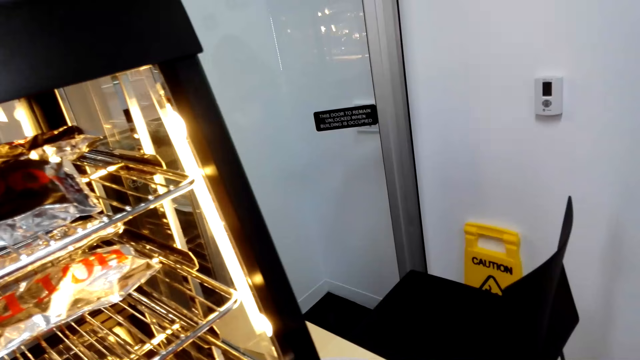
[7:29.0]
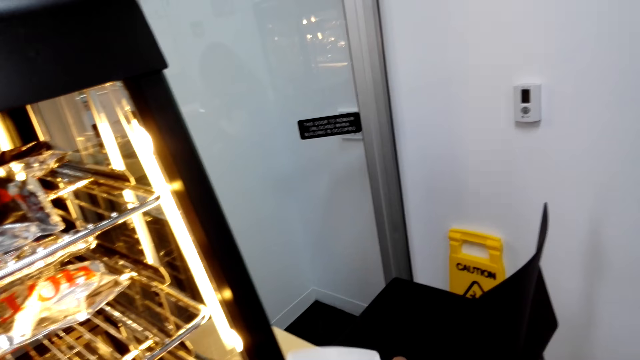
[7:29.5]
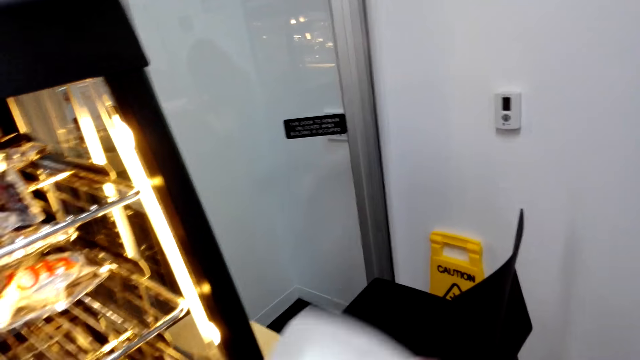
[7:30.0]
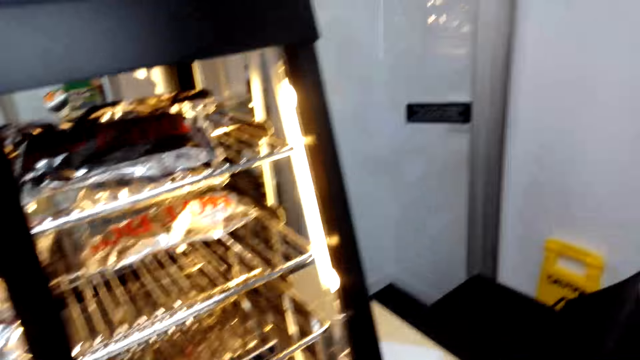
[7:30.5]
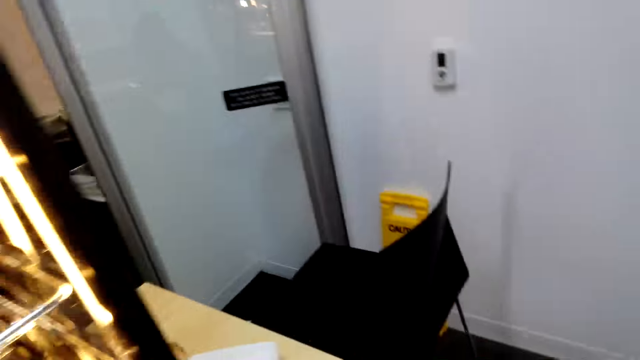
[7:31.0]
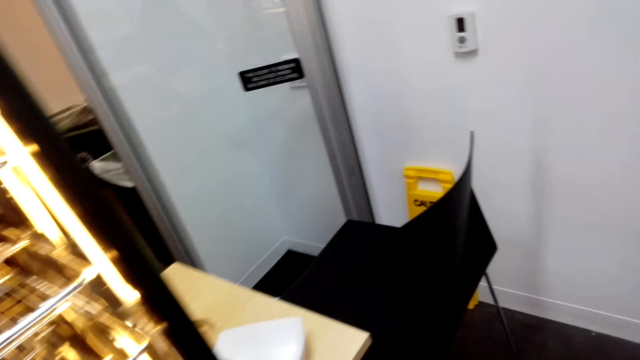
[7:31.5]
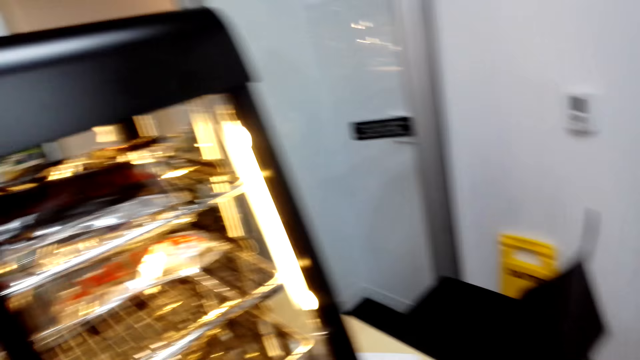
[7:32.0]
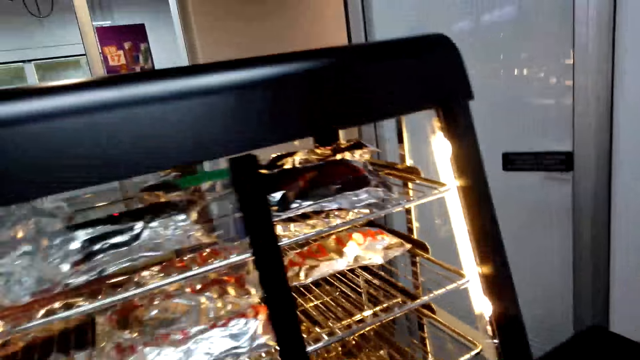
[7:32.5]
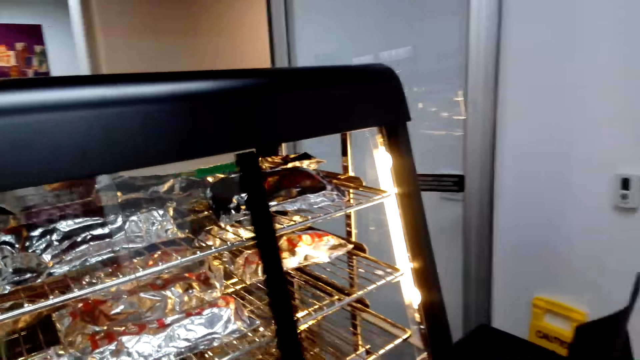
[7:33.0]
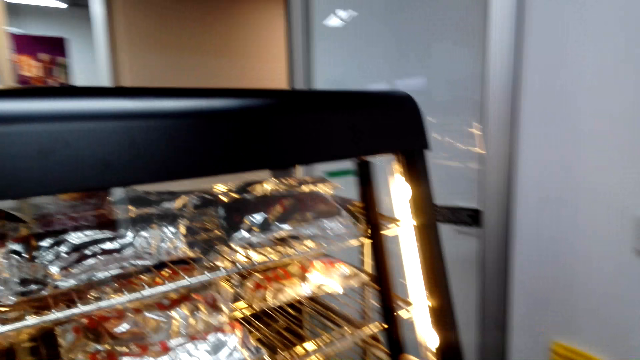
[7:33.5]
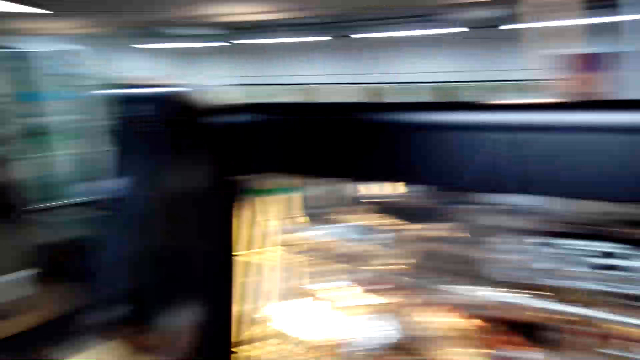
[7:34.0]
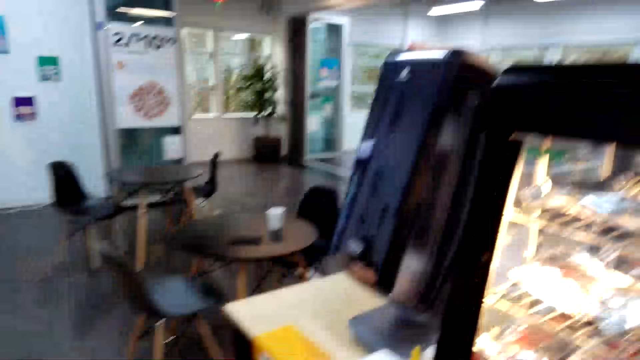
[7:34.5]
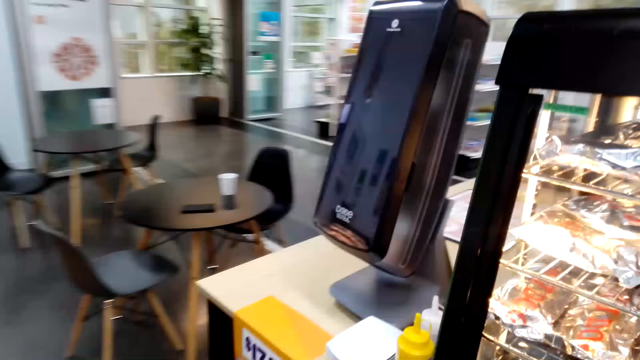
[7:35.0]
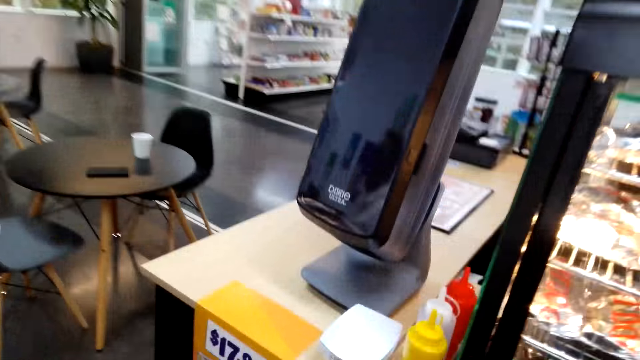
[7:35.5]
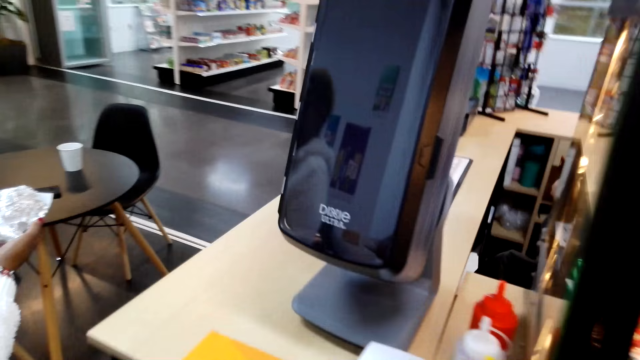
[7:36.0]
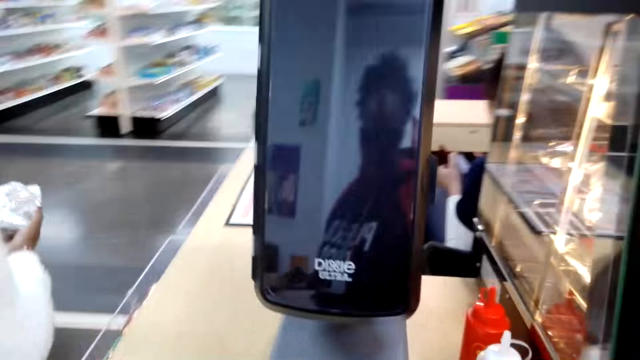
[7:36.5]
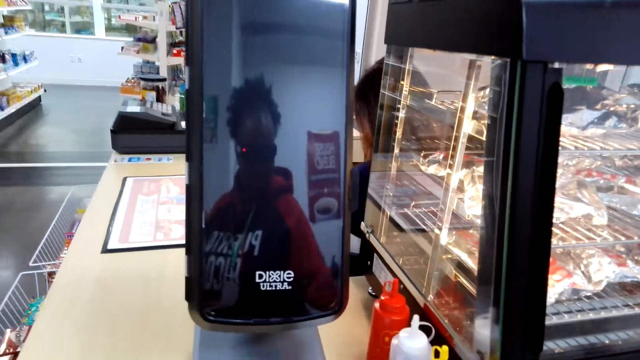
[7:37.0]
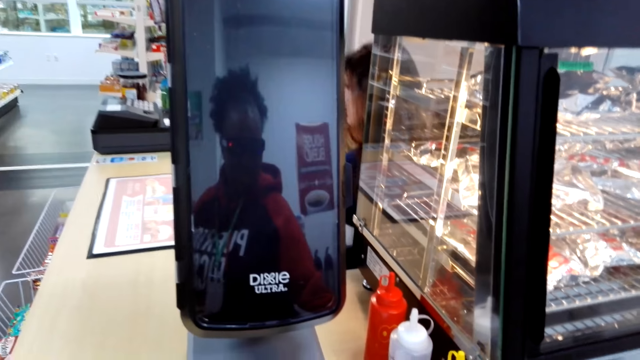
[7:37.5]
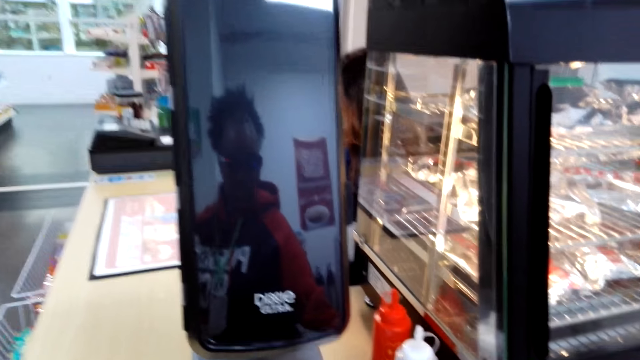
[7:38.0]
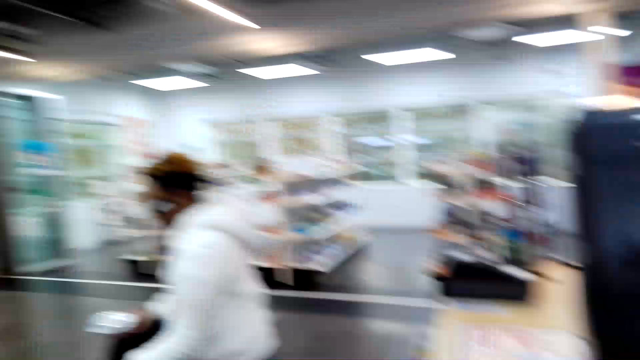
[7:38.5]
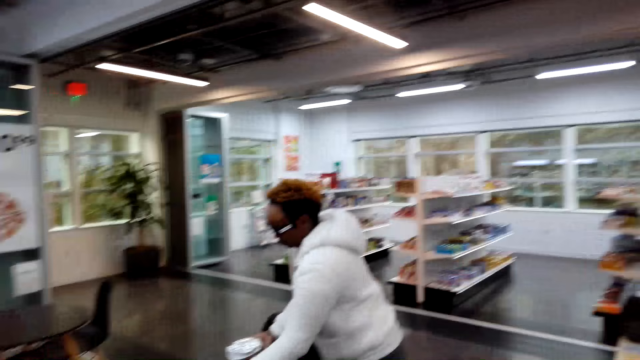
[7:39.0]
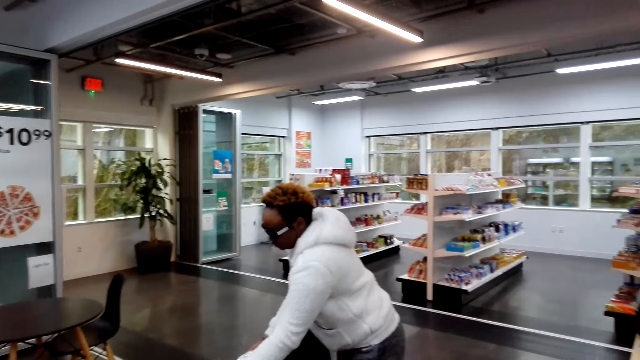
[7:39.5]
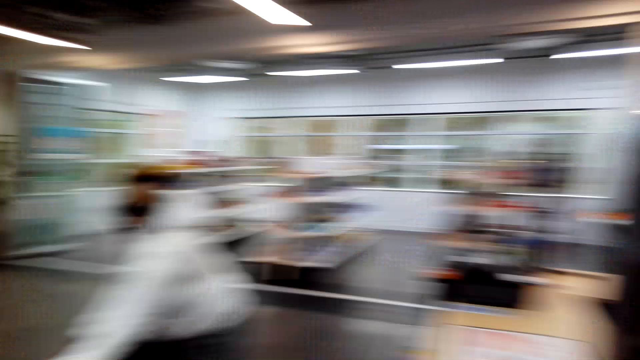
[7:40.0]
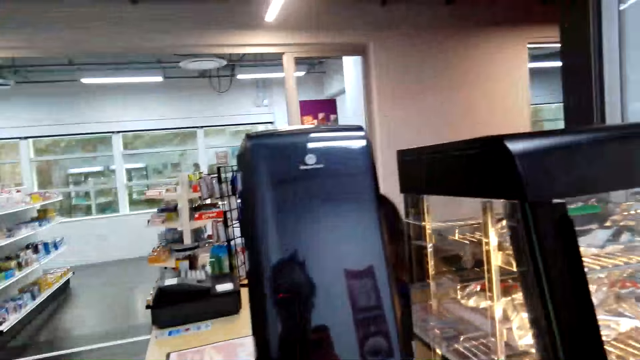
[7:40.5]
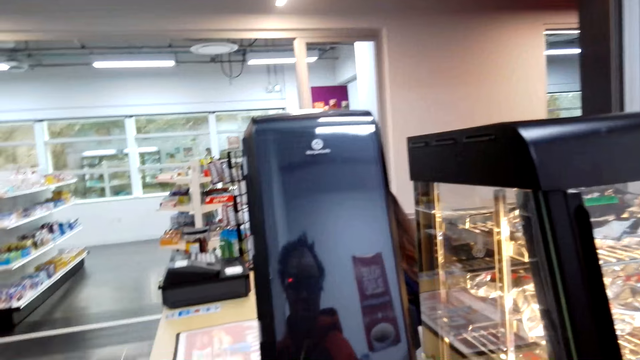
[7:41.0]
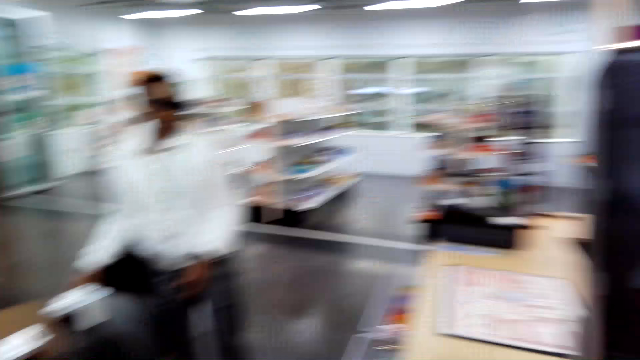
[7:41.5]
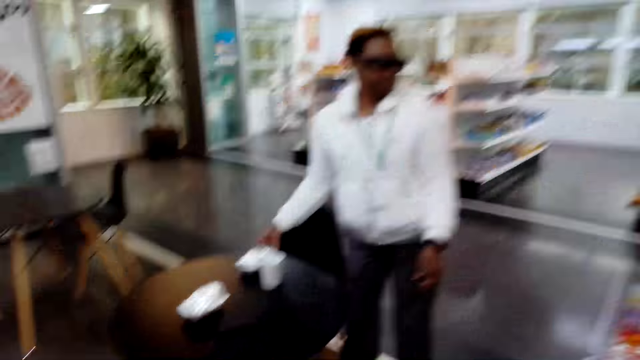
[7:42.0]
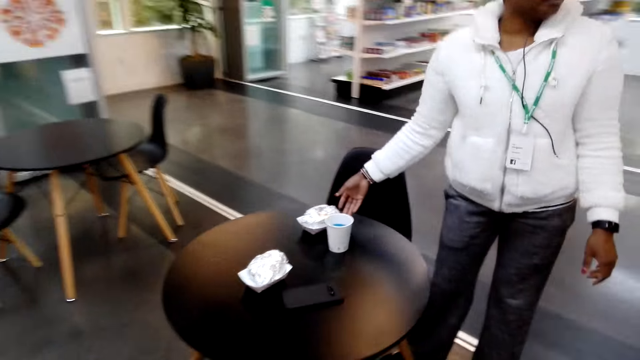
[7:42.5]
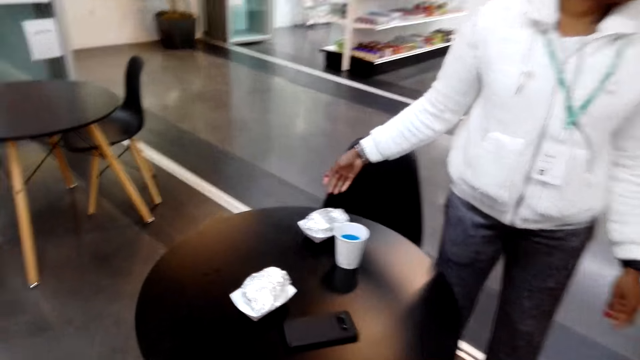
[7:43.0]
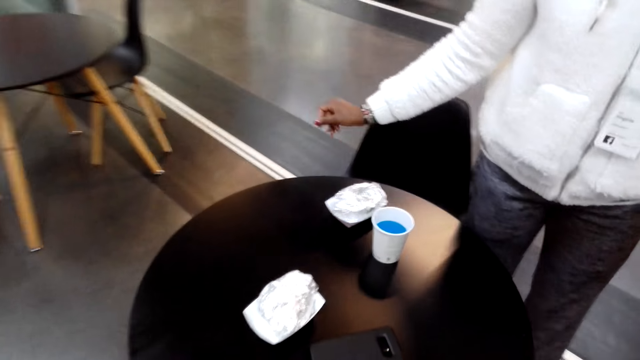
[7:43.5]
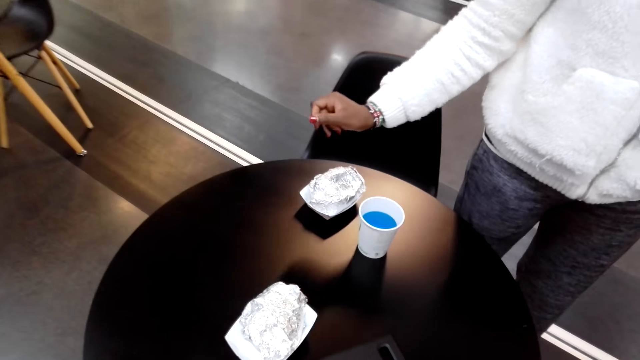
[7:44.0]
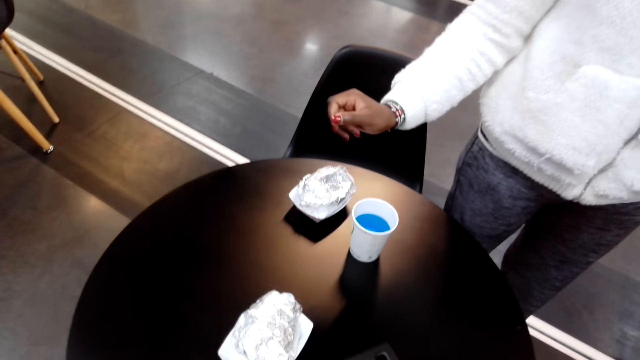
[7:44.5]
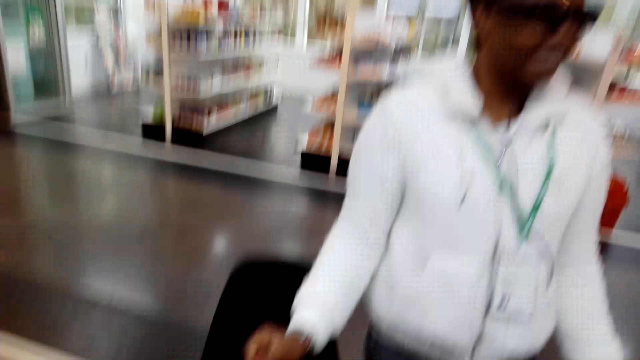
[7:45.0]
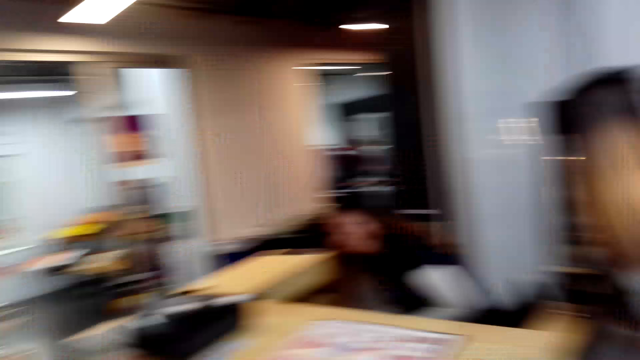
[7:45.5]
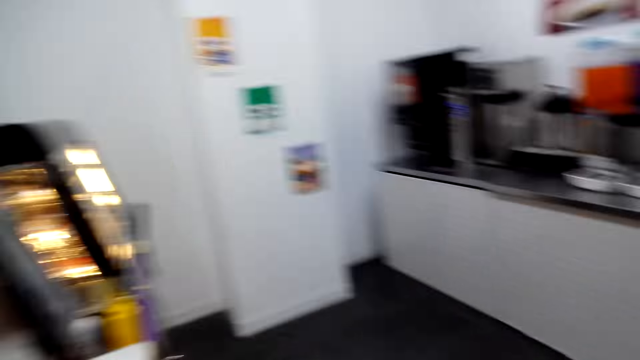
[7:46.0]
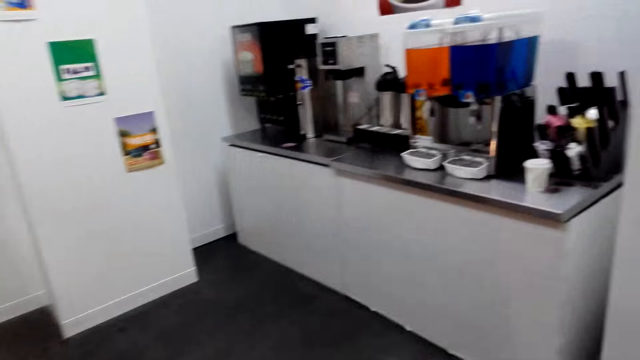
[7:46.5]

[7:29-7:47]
The camera wearer takes a tin. They close the grill. They move in the room and touch something. They take mustard. A woman puts the tumbler and a snack on the table. The camera wearer walks around.

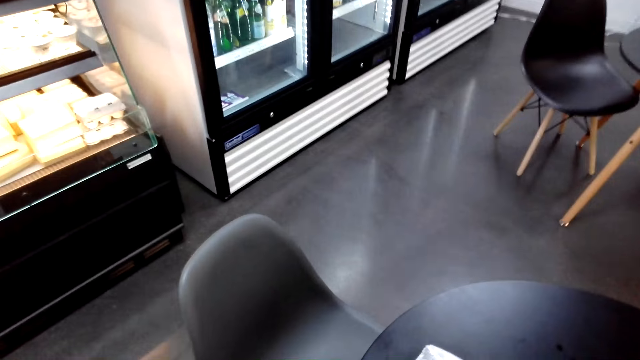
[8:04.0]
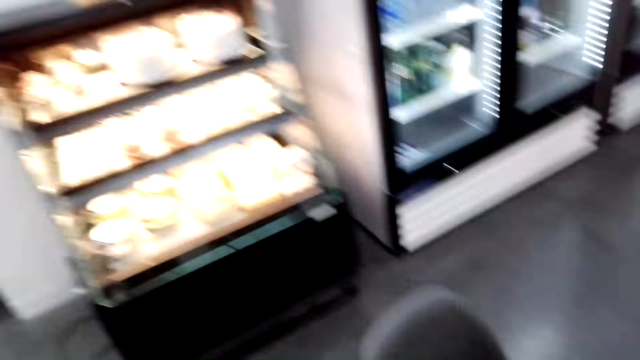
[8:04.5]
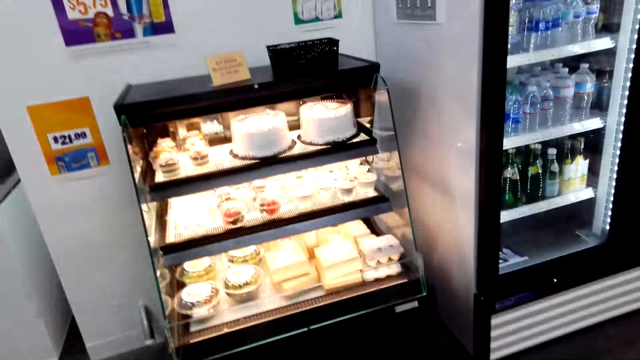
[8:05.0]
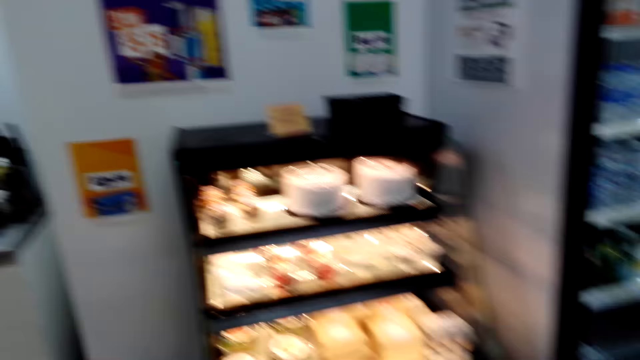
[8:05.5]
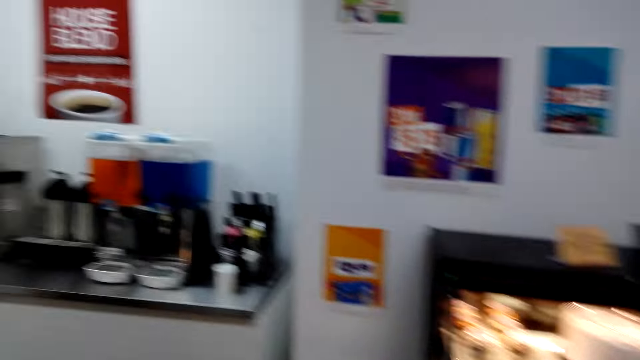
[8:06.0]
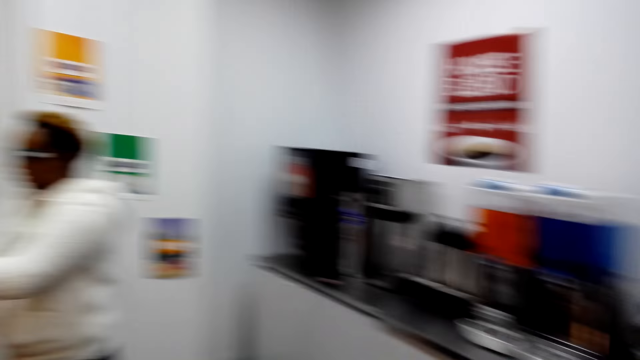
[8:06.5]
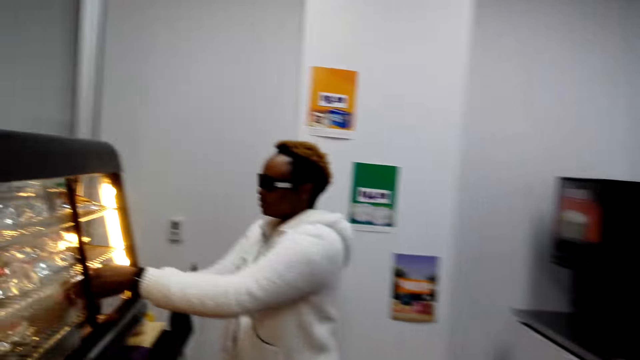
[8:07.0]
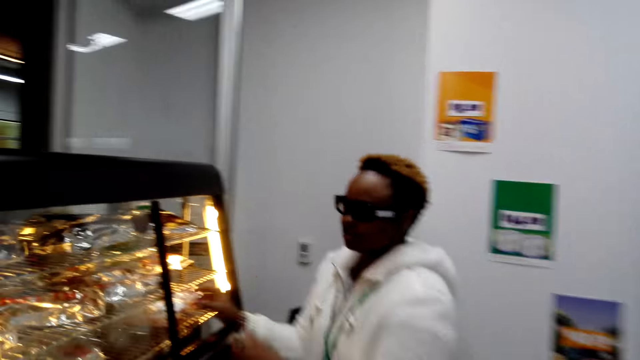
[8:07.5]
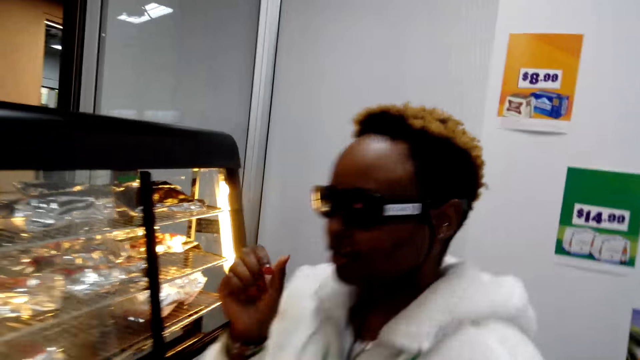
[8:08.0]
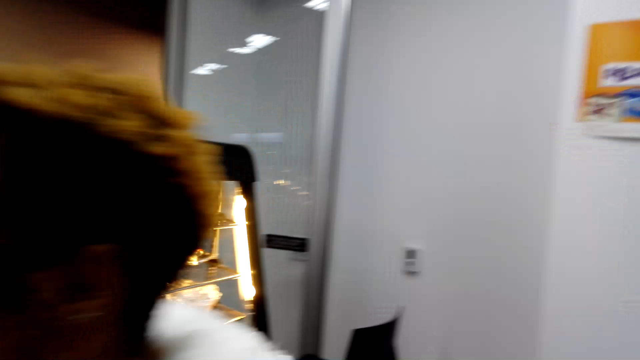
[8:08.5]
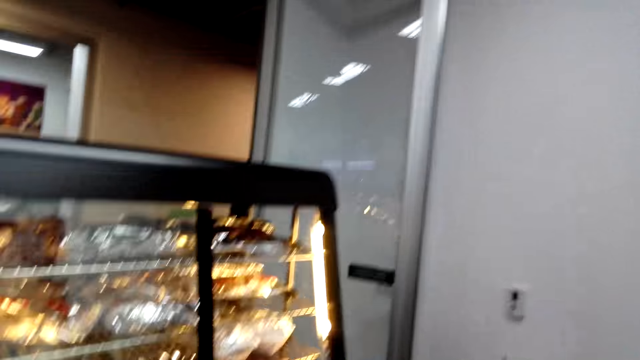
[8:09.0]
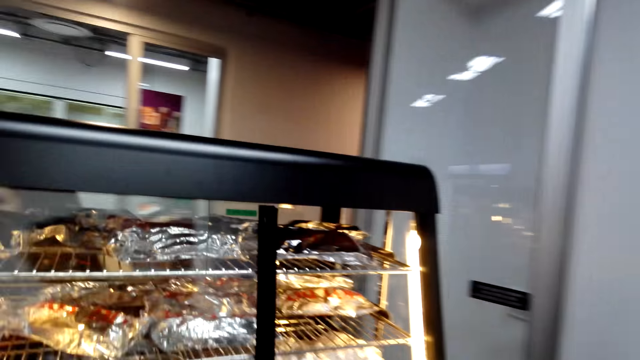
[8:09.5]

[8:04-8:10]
The camera wearer walks around the store. A woman puts something in the grill.
